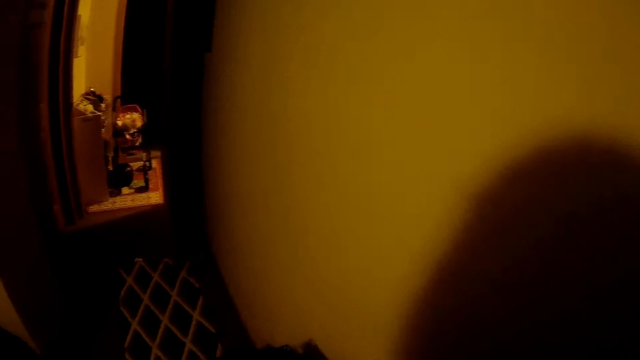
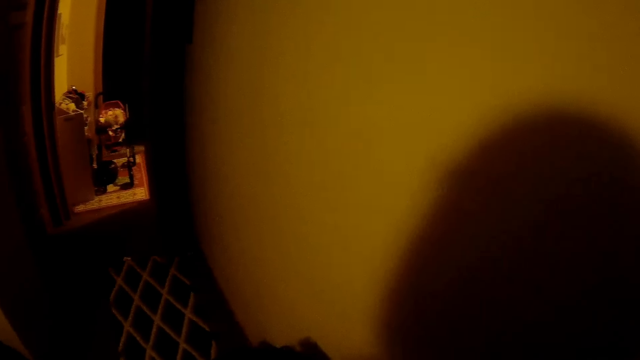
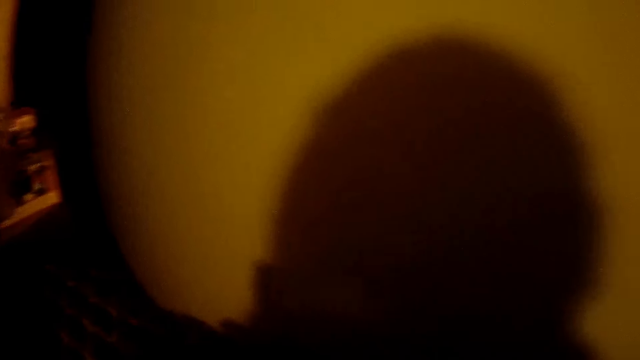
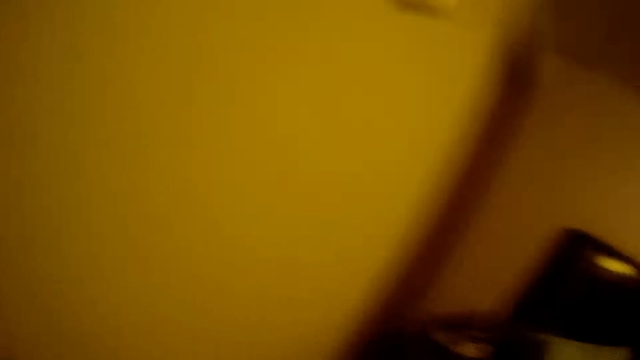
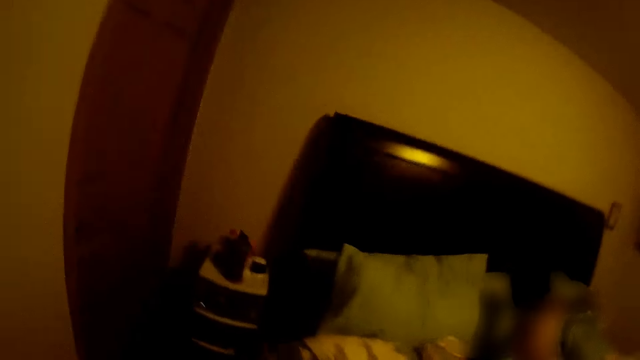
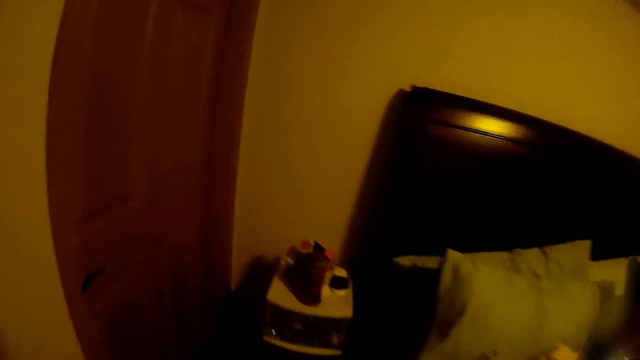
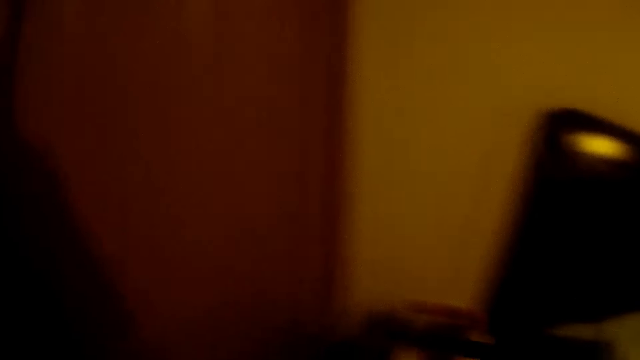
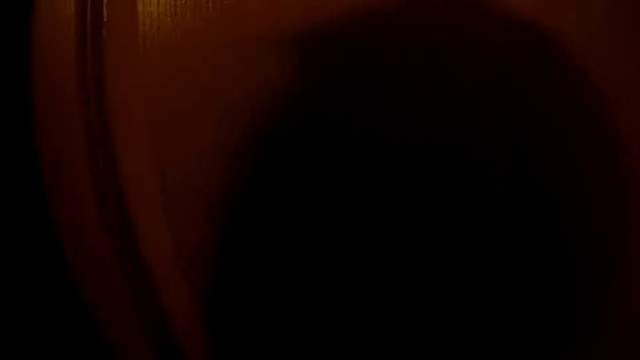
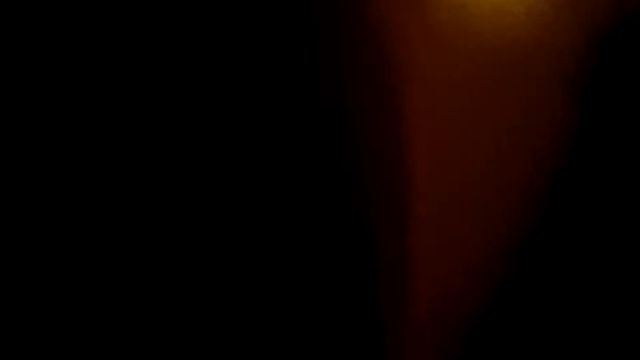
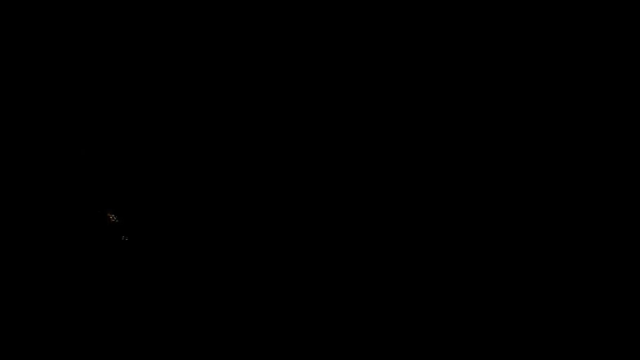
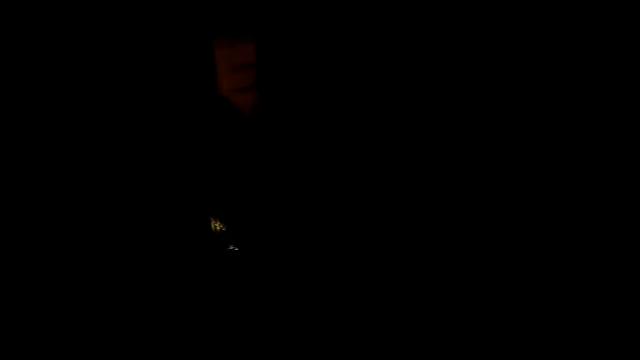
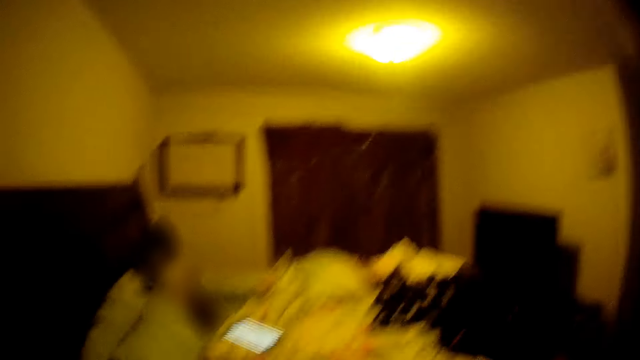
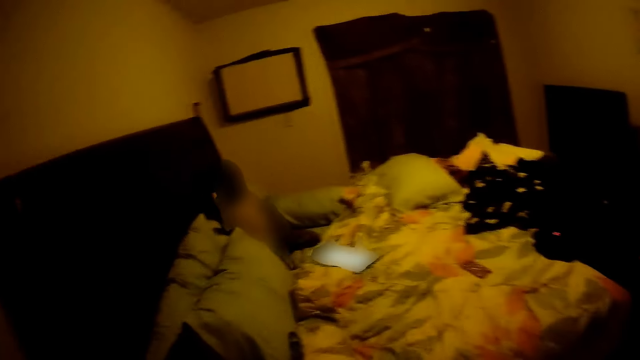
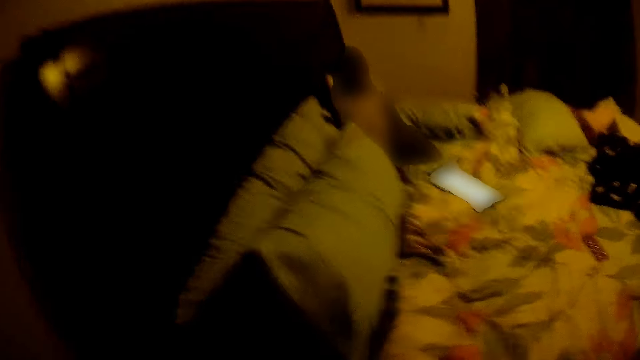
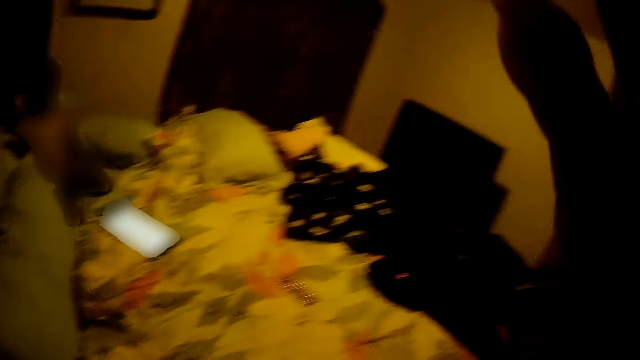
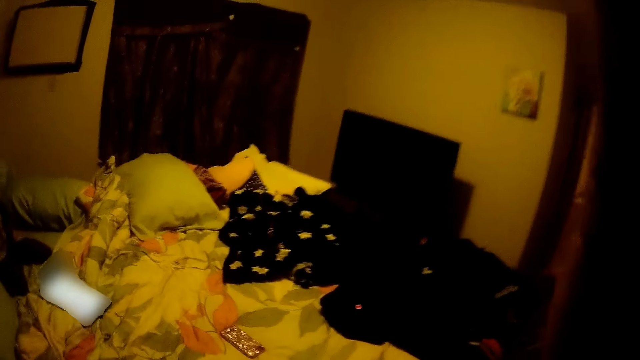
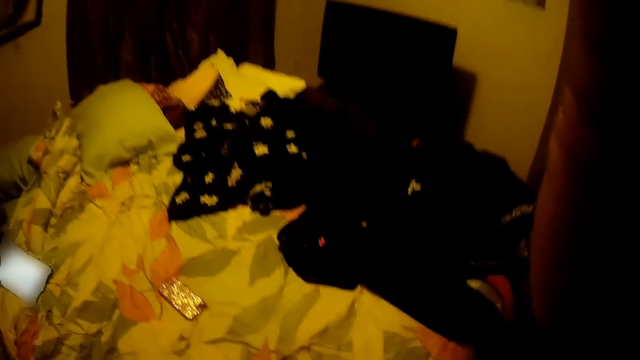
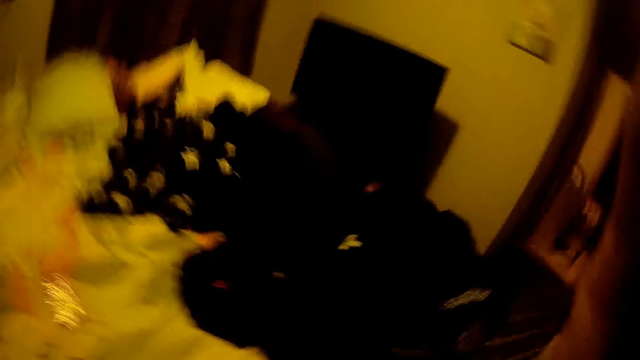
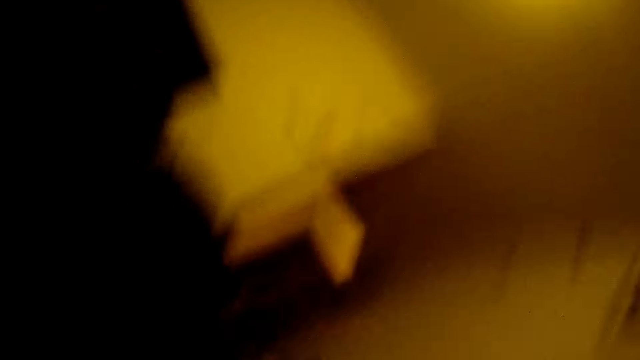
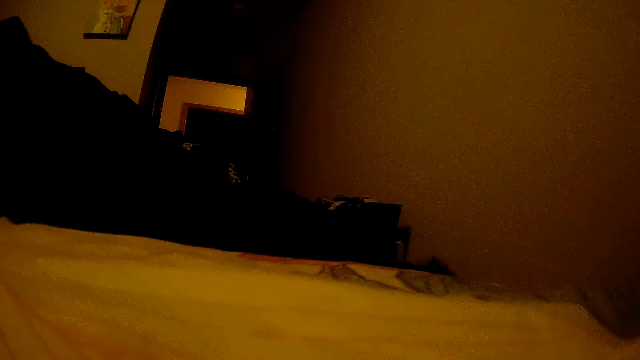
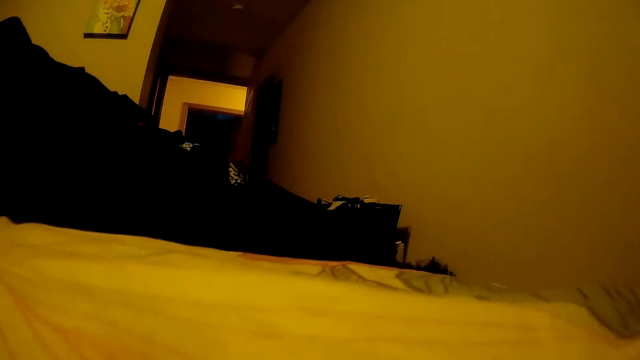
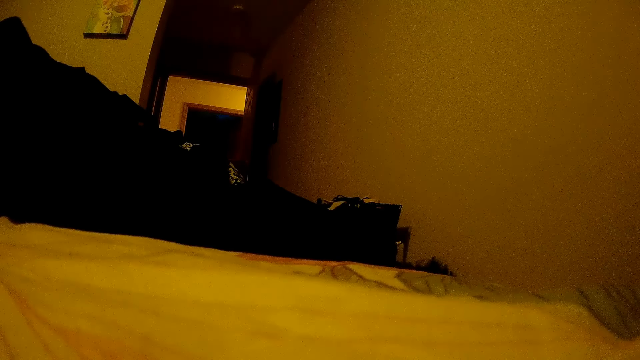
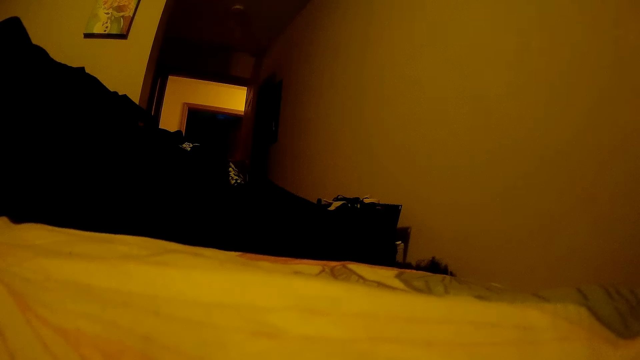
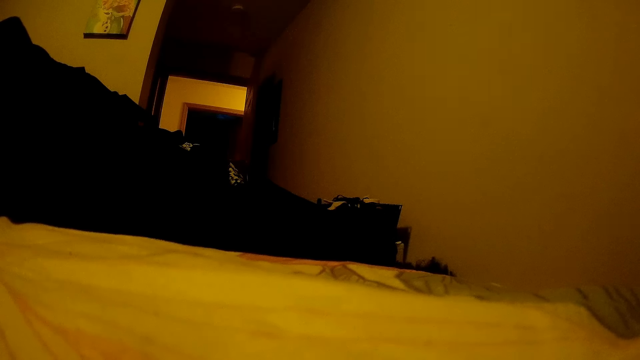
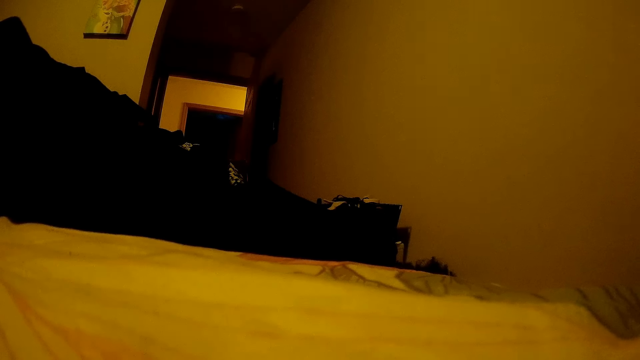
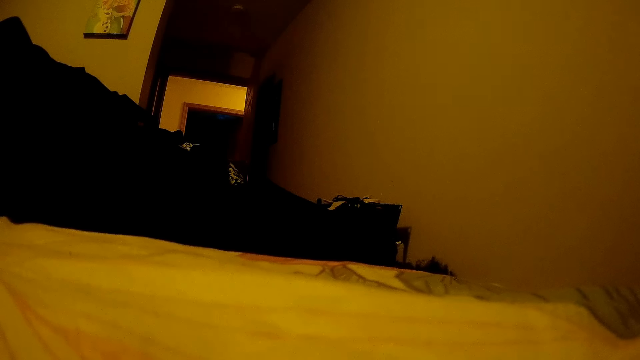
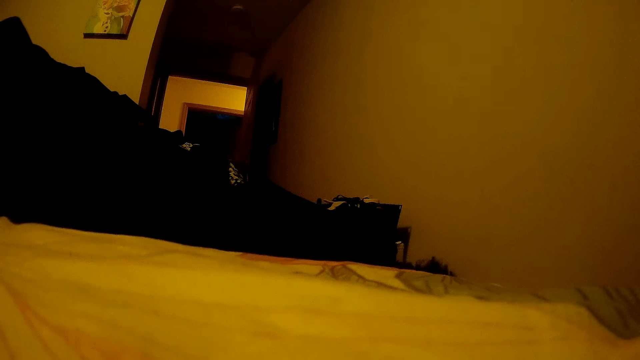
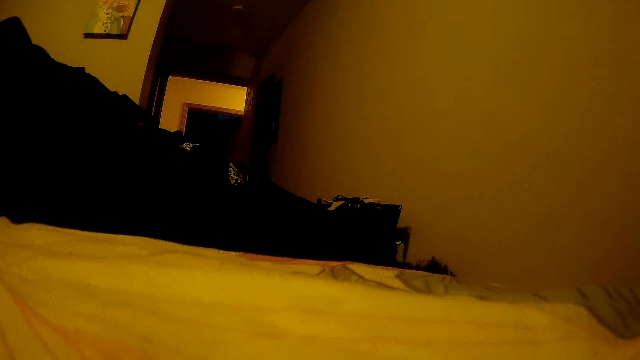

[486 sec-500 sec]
The camera wearer walks around. They talk. They walk around. They move their hand. They place the camera down.

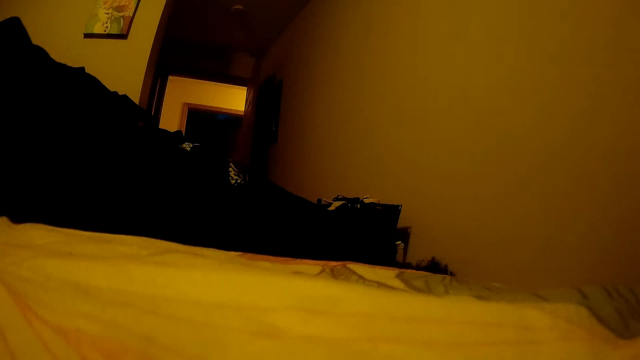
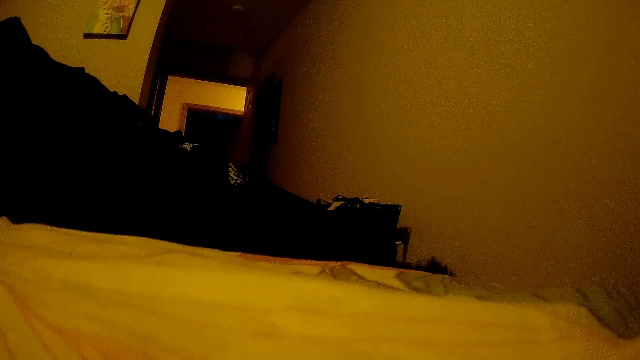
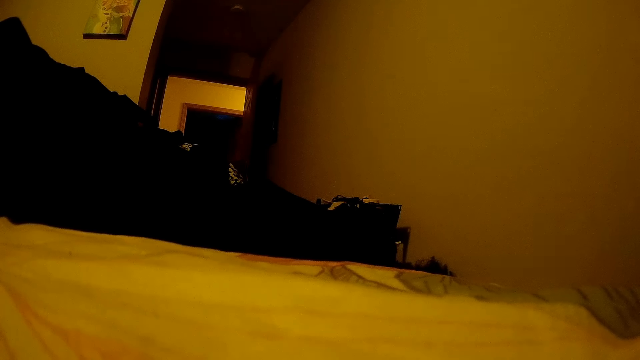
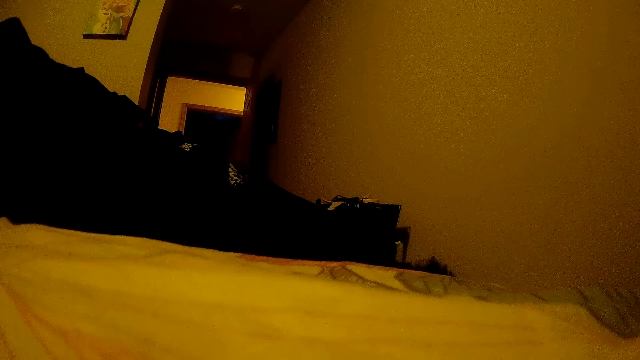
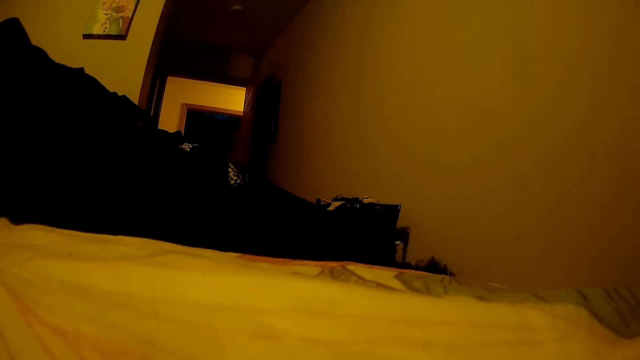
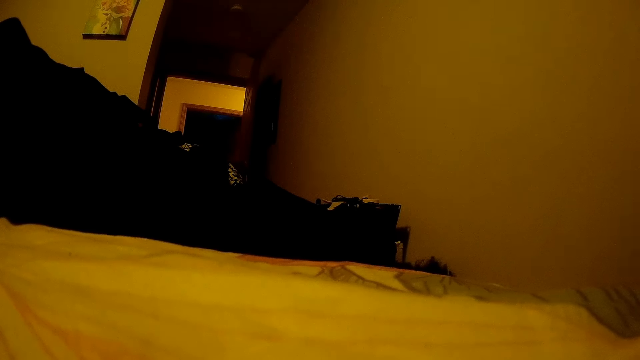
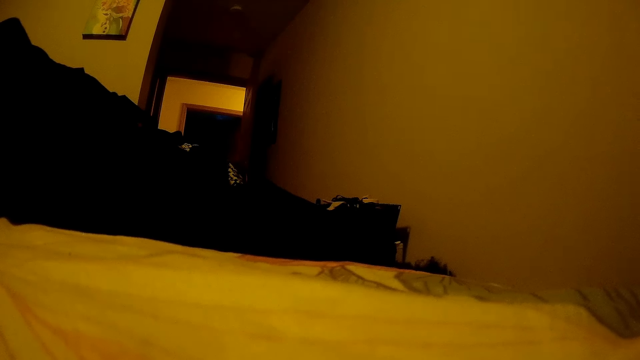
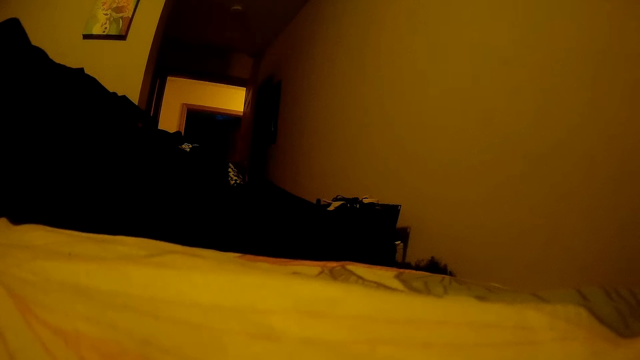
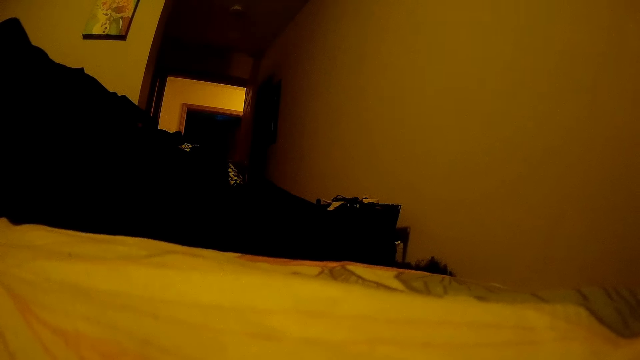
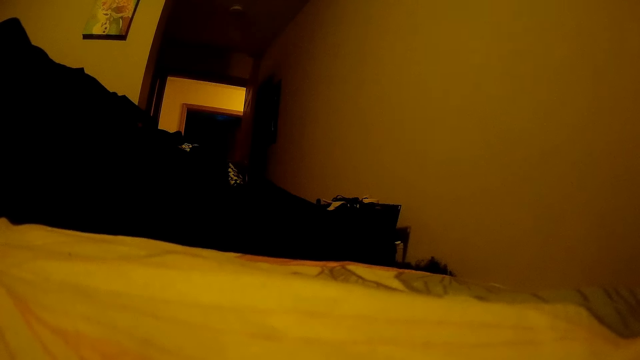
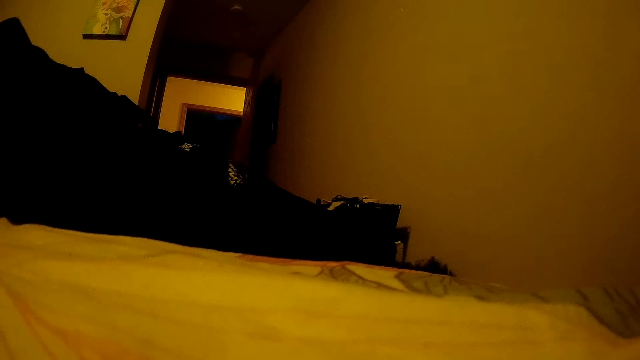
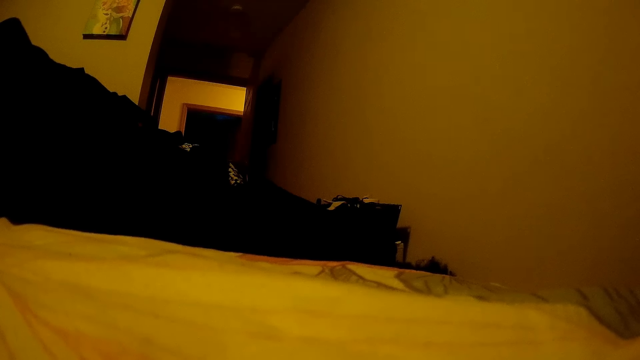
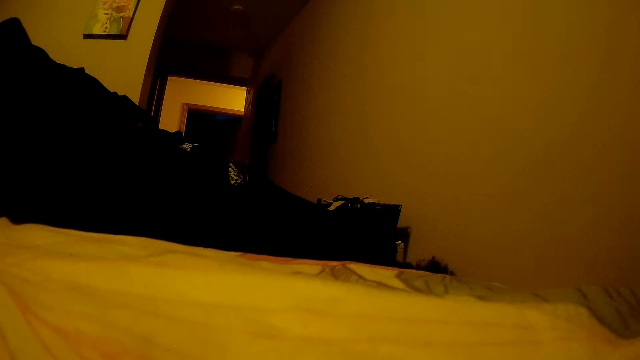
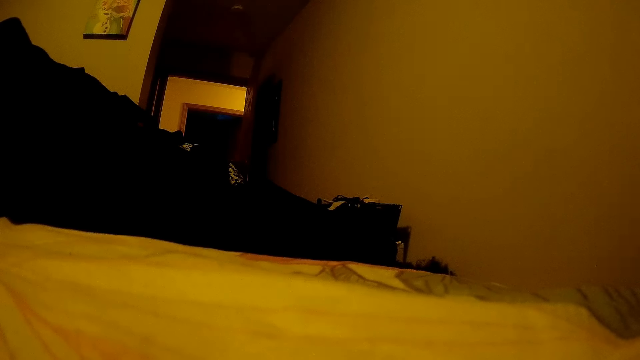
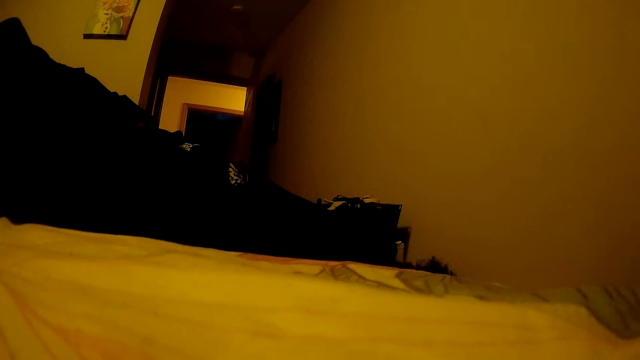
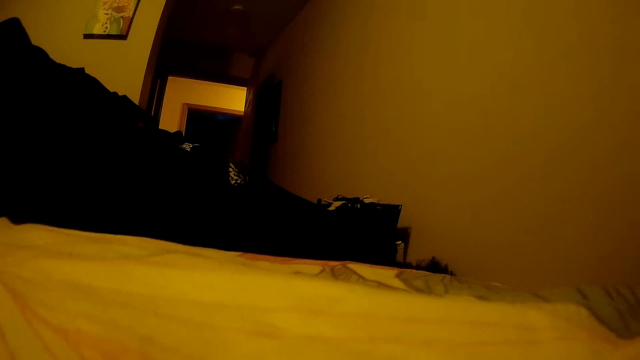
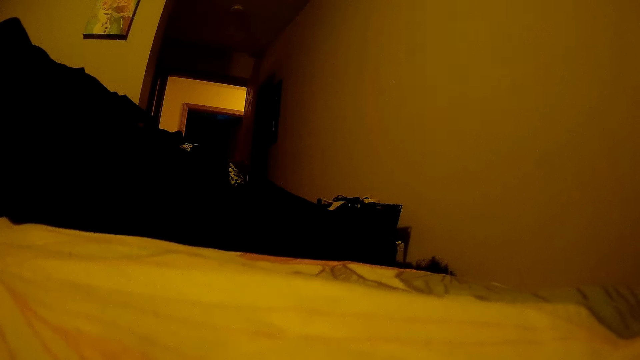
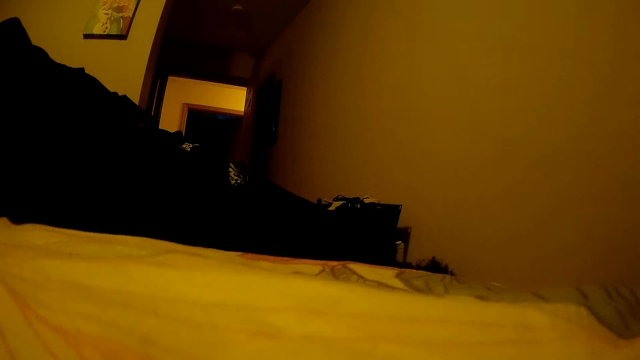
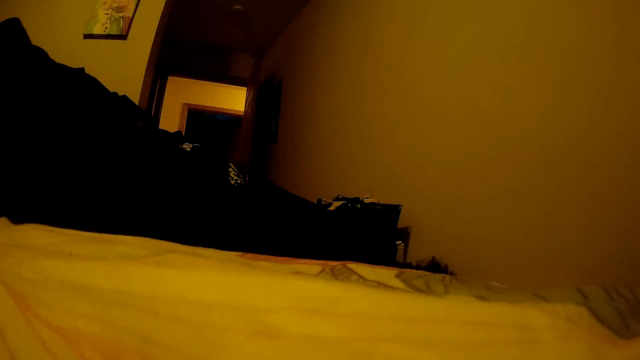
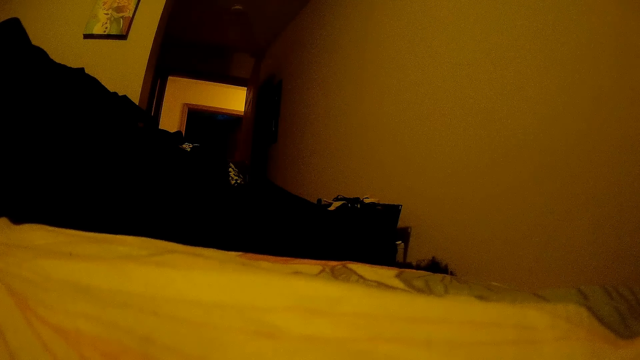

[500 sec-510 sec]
A child talks with a lady.
